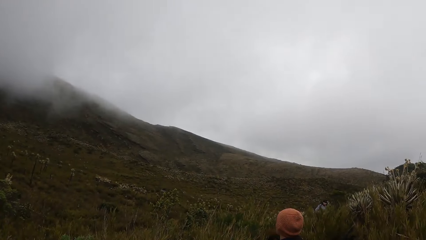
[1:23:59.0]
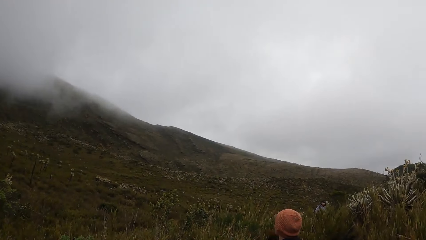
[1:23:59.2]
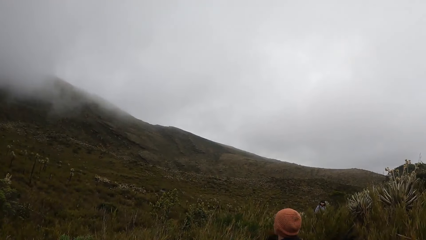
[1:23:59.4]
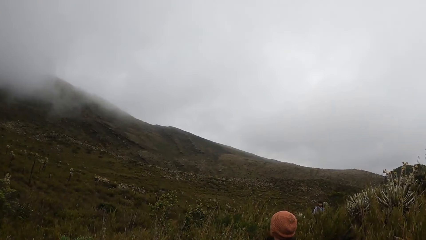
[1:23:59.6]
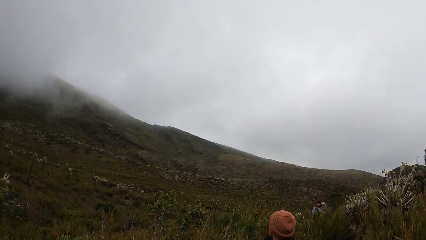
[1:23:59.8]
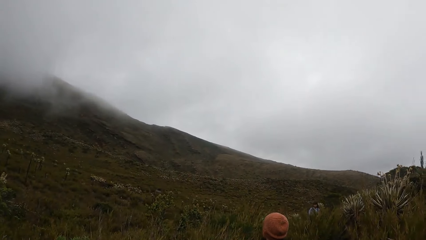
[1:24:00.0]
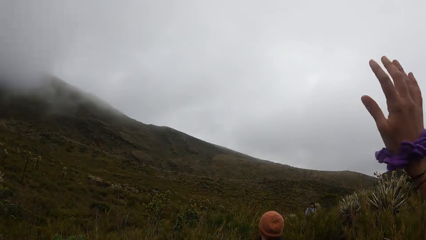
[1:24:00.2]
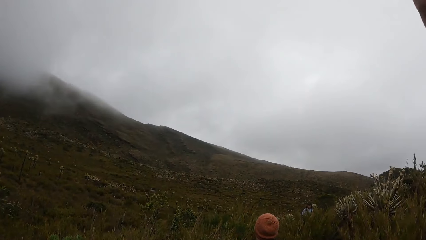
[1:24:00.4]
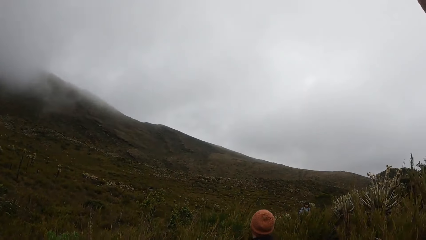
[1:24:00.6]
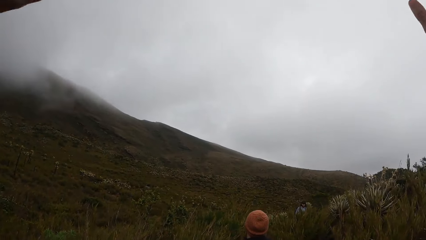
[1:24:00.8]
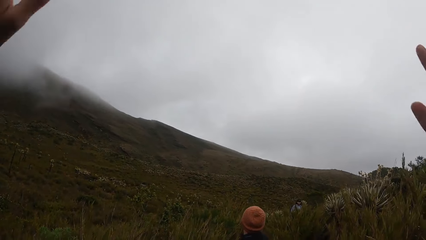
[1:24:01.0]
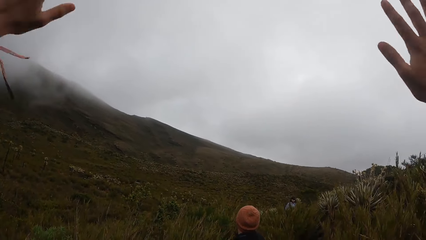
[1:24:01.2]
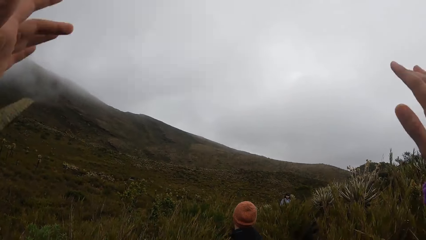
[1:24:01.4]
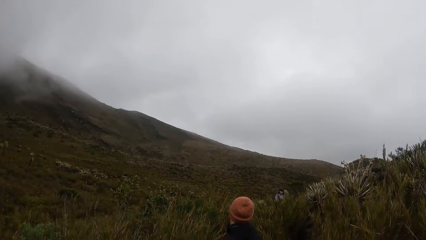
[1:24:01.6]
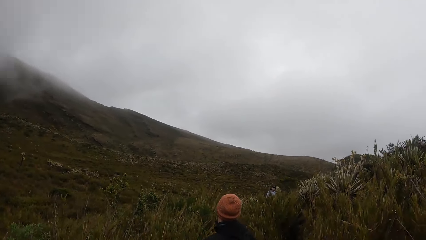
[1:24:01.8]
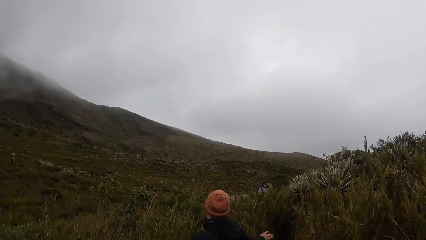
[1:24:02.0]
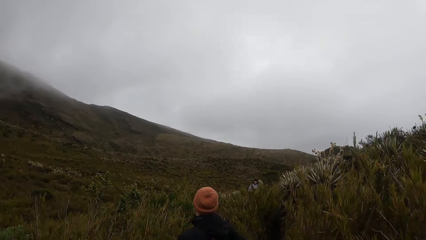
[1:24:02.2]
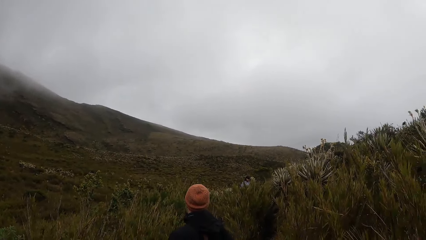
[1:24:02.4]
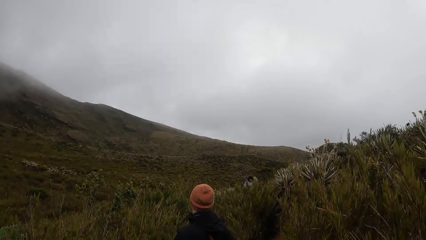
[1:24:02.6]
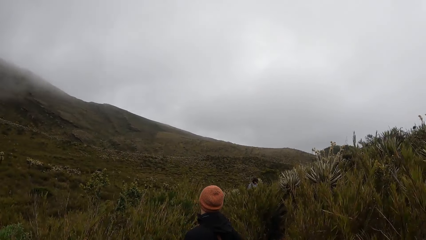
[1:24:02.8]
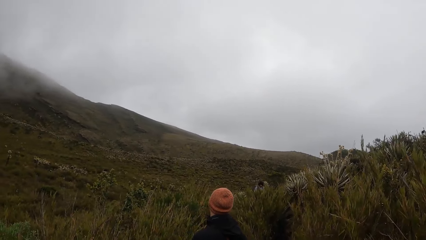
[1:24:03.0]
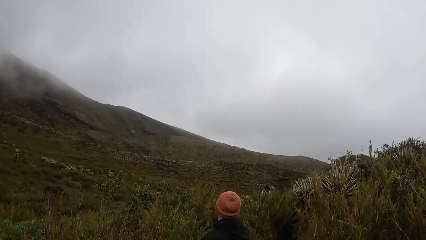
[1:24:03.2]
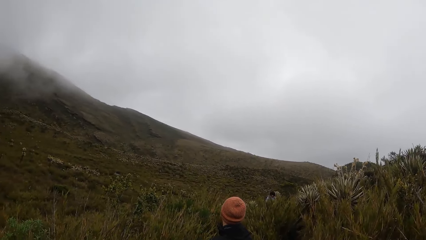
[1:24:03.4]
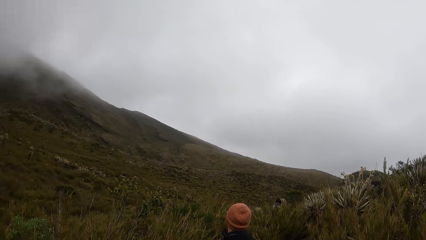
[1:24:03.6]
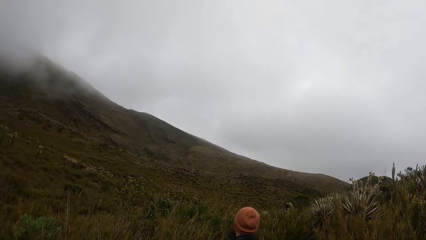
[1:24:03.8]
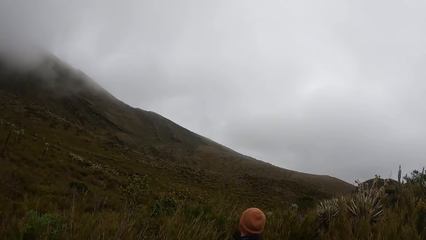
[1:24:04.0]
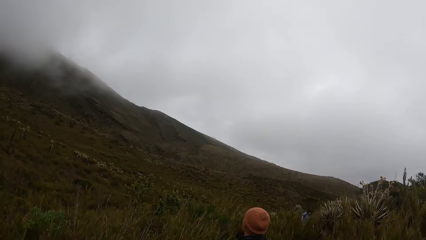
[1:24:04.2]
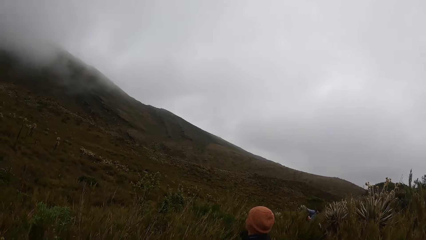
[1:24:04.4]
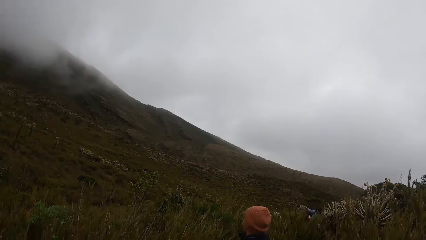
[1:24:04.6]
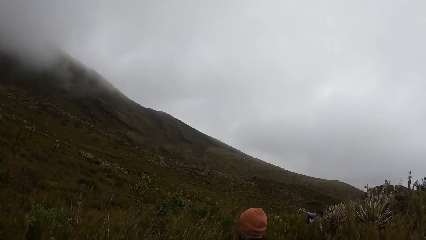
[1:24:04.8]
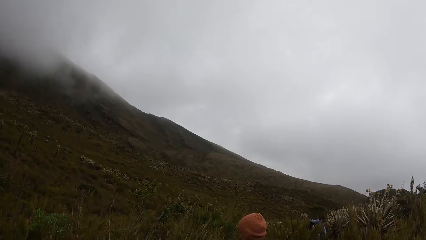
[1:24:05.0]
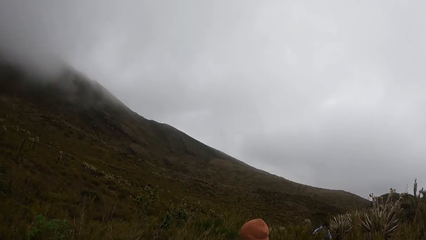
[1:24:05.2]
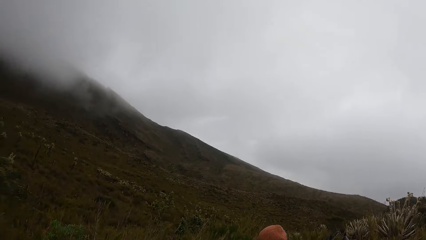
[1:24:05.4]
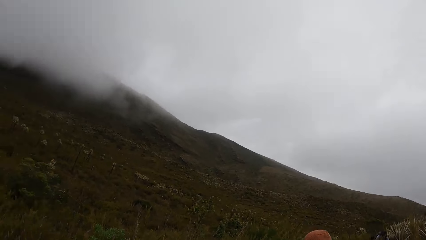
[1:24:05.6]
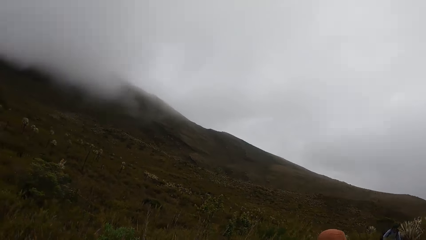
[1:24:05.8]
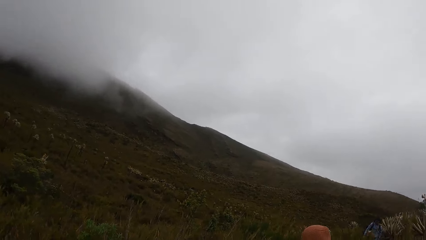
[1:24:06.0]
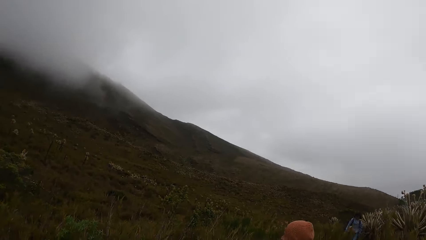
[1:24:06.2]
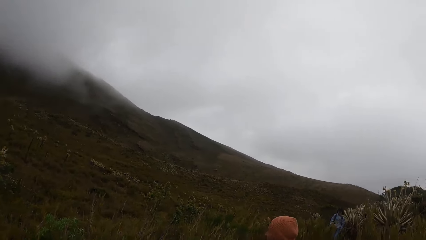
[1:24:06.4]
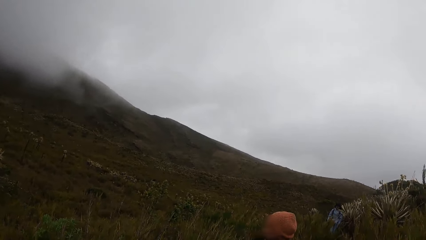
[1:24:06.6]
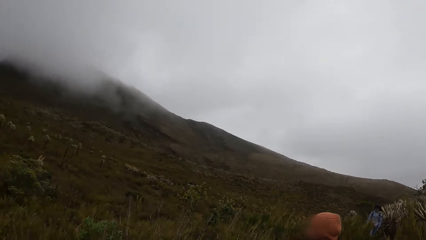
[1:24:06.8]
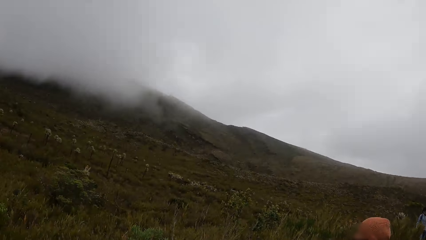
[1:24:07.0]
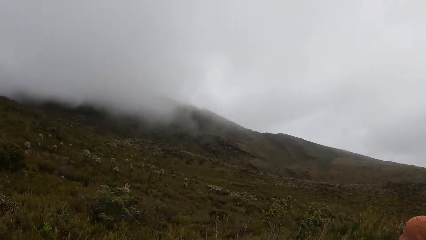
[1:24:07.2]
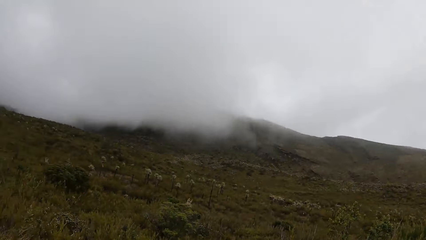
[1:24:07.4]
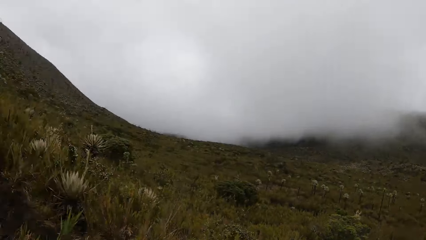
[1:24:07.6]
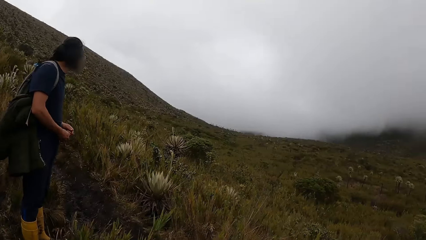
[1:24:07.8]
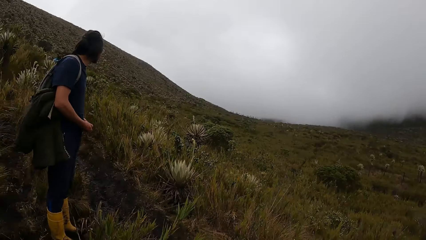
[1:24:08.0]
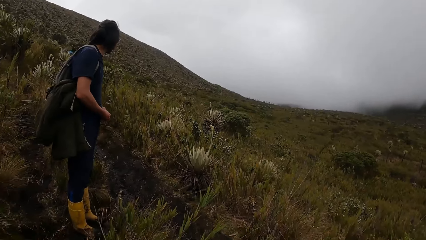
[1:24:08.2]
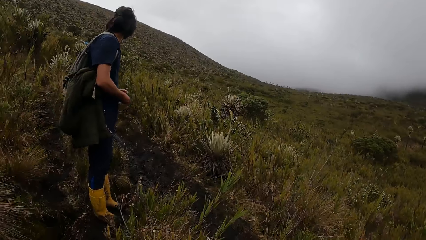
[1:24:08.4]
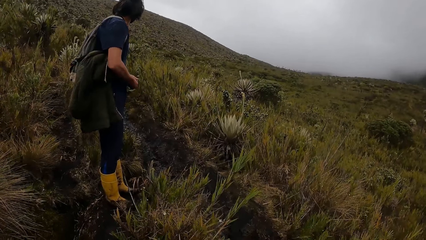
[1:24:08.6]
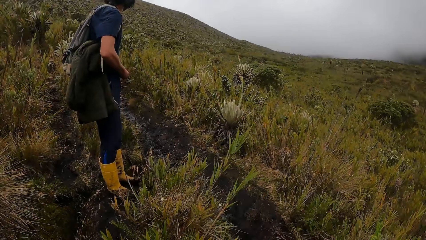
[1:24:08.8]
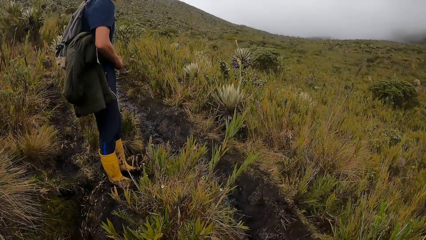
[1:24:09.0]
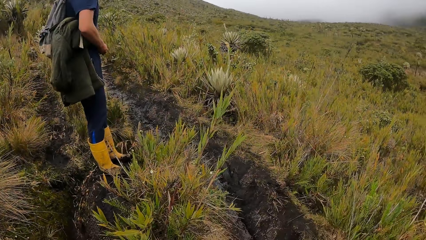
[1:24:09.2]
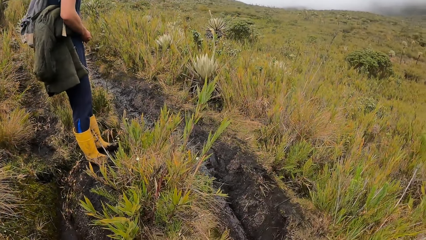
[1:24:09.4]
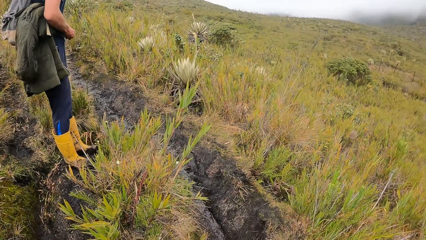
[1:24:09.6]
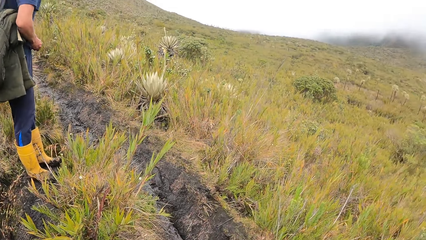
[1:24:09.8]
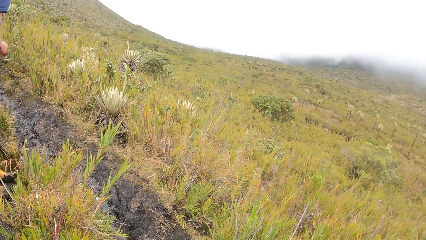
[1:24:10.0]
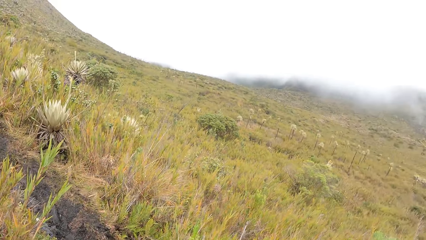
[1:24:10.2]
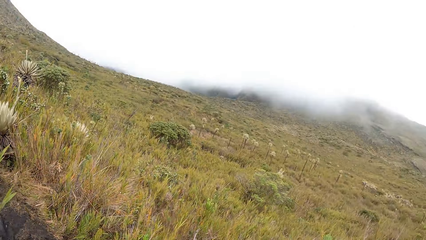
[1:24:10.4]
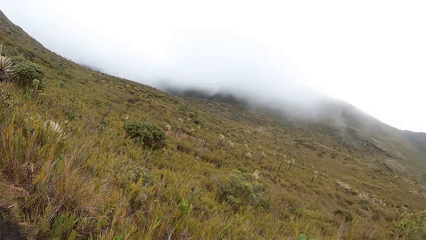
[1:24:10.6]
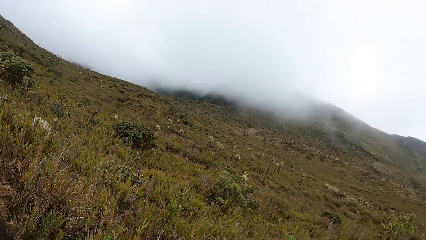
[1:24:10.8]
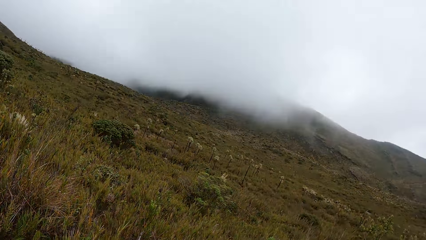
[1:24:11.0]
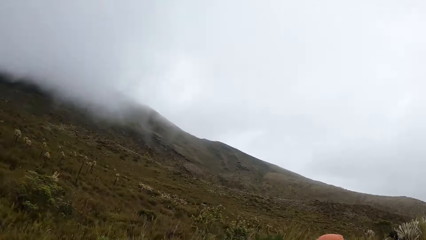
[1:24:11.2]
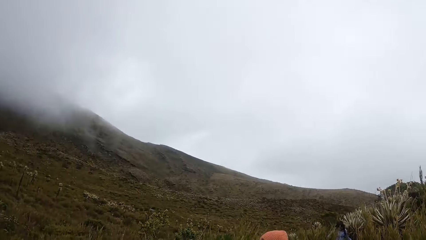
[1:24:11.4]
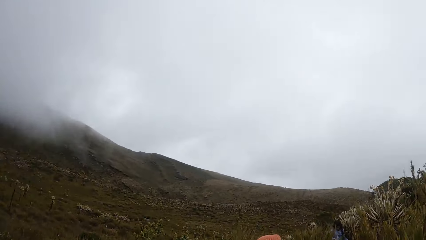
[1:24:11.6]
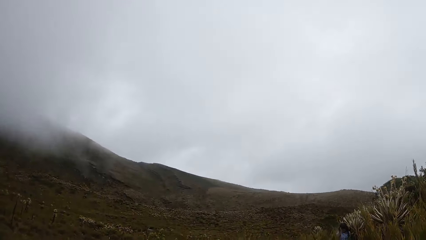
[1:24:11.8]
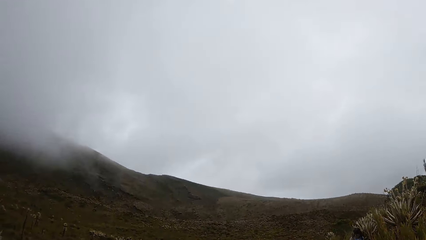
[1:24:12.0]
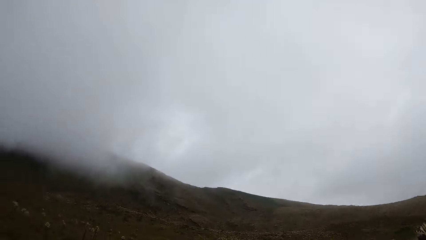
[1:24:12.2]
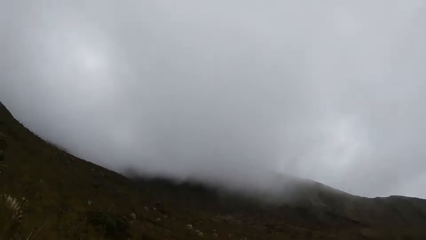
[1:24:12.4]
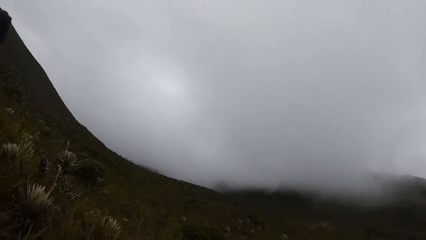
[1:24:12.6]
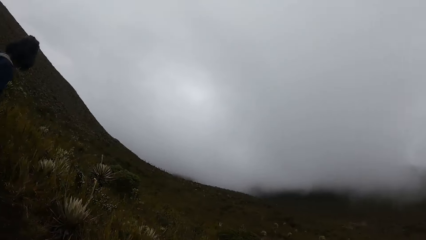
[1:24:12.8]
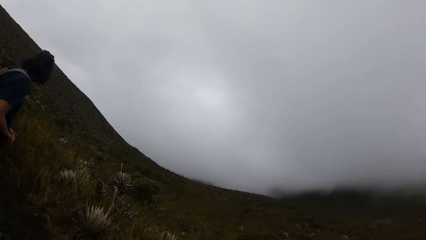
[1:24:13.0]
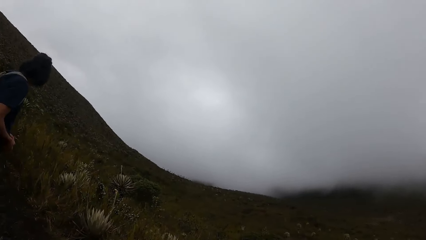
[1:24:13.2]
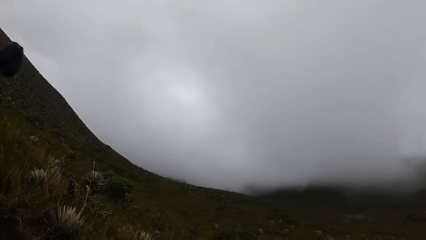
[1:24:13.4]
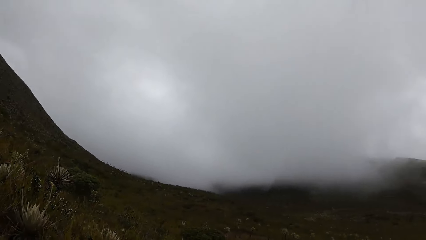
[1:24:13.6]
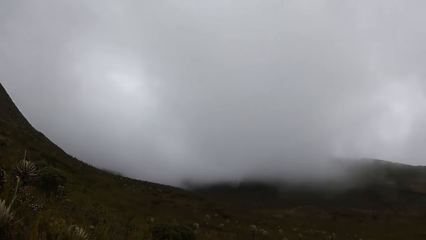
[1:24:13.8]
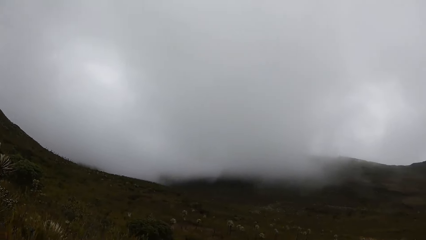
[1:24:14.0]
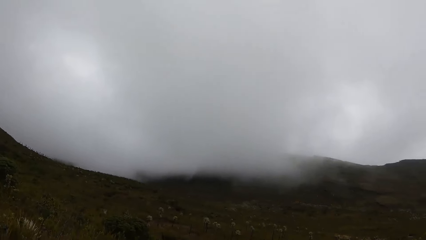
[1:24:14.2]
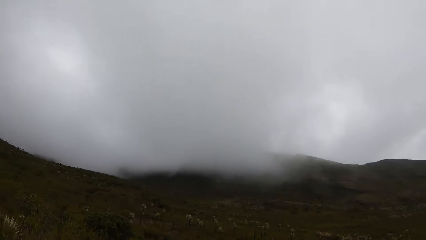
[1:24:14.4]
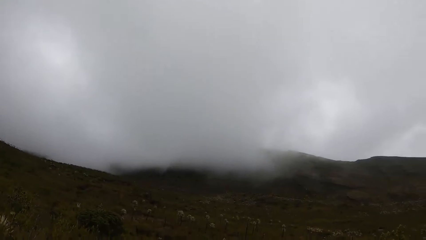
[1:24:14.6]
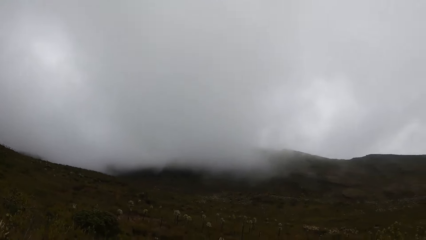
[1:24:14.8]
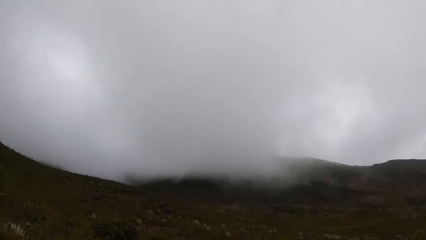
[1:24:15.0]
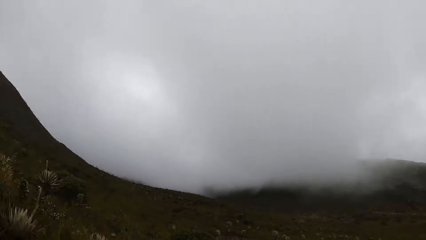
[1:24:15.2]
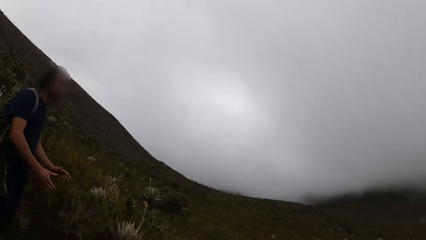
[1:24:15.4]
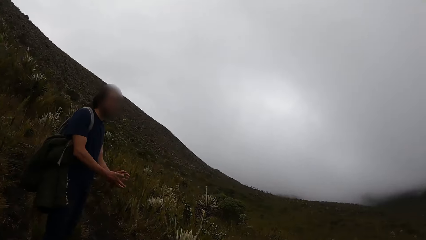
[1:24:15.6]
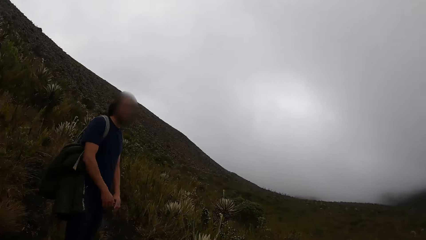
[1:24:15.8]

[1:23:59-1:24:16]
The camera wearer waves his hands. He looks around. A man stares around. The camera wearer looks around.
